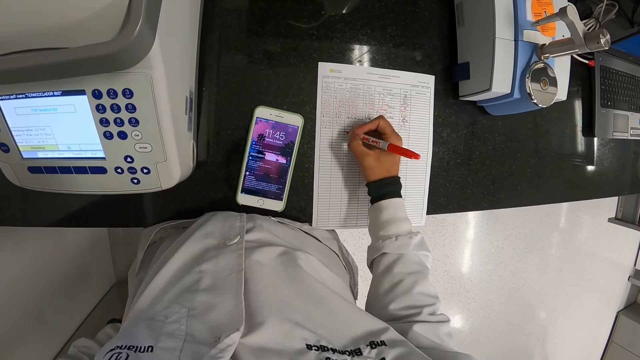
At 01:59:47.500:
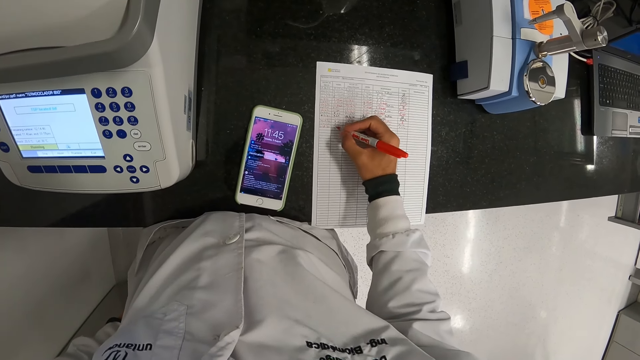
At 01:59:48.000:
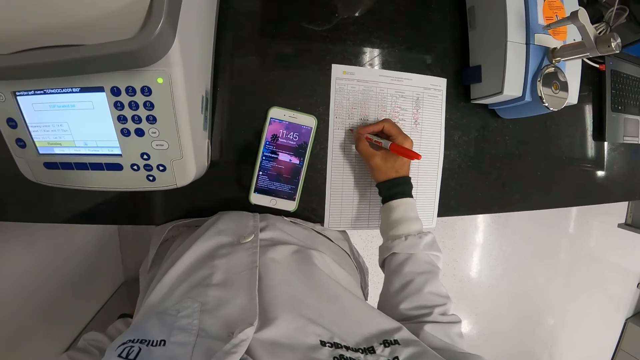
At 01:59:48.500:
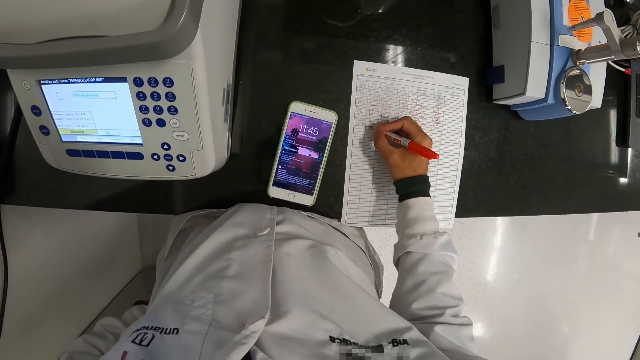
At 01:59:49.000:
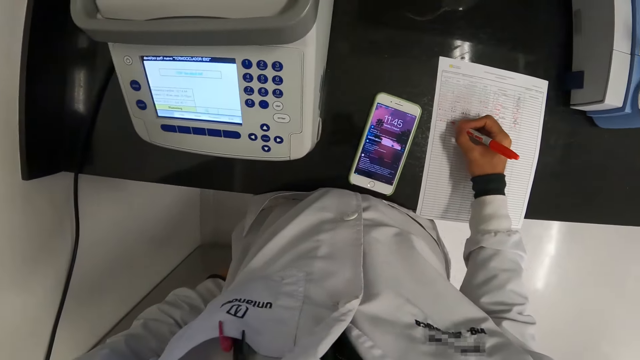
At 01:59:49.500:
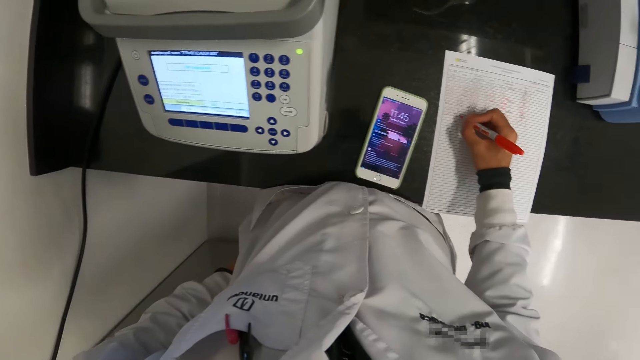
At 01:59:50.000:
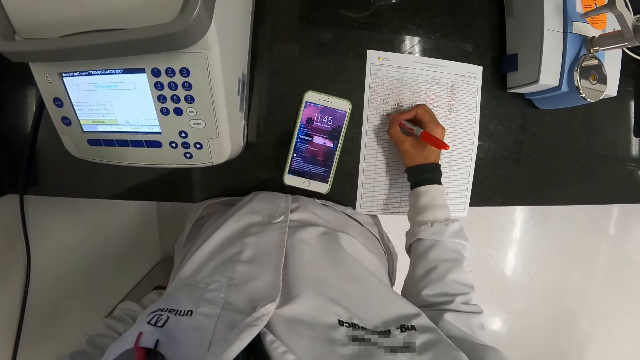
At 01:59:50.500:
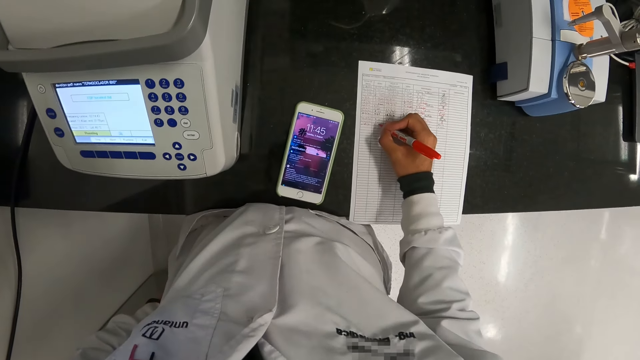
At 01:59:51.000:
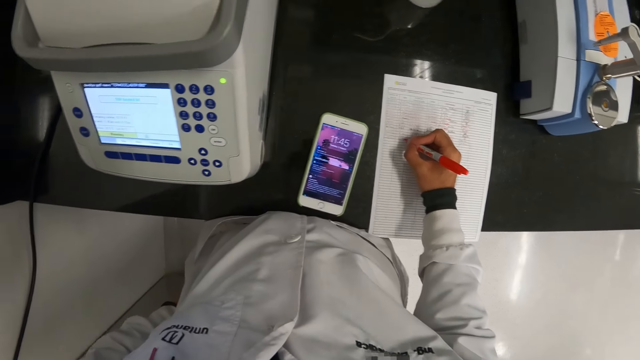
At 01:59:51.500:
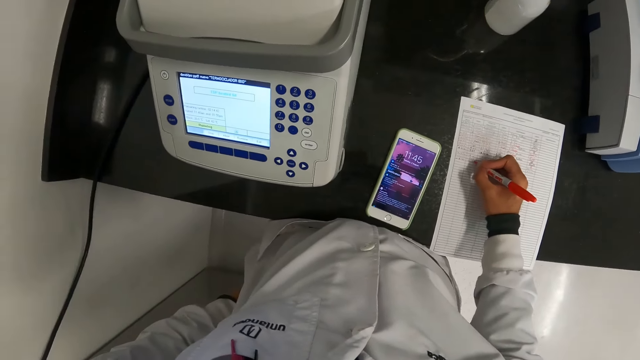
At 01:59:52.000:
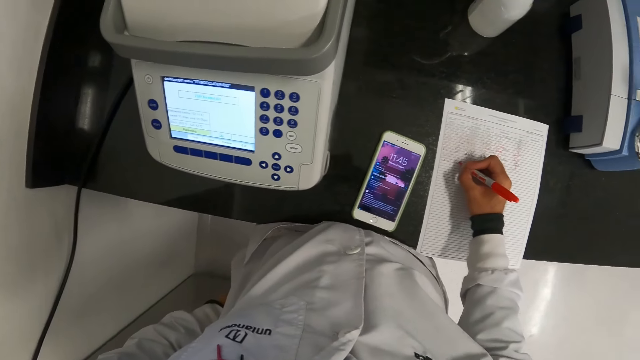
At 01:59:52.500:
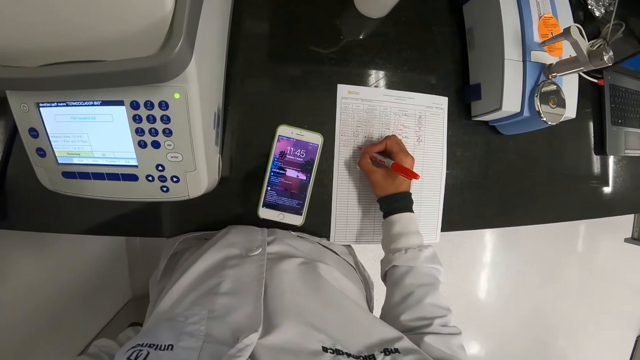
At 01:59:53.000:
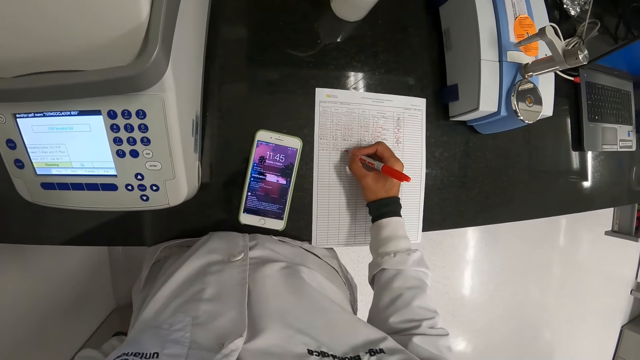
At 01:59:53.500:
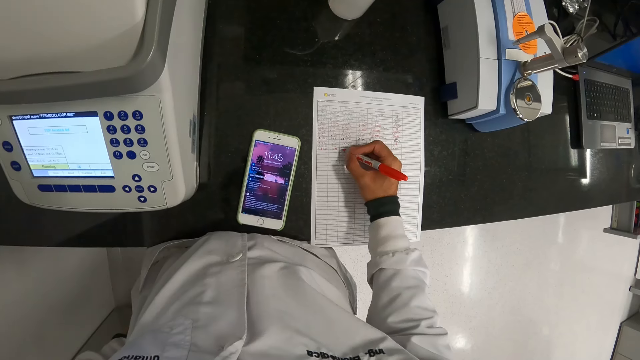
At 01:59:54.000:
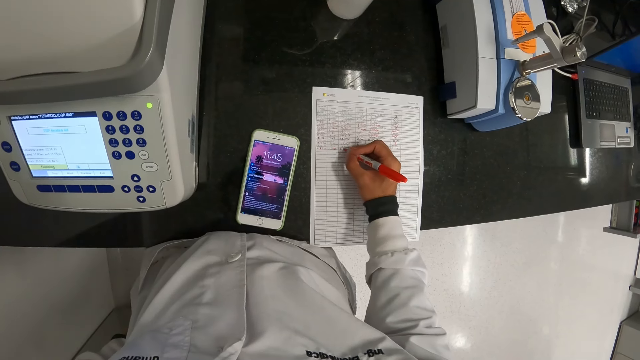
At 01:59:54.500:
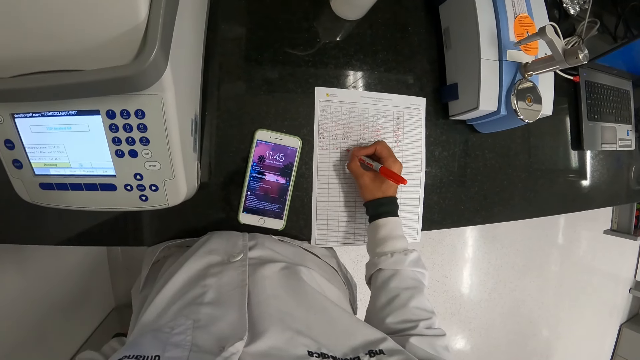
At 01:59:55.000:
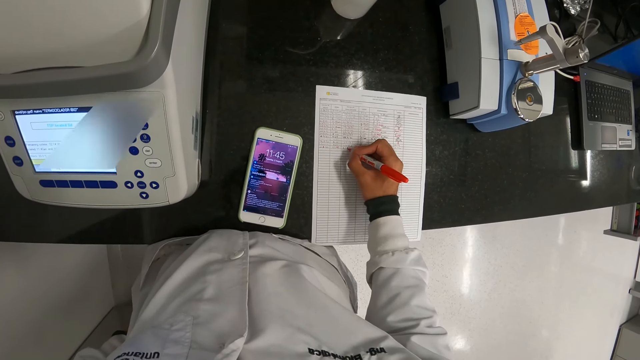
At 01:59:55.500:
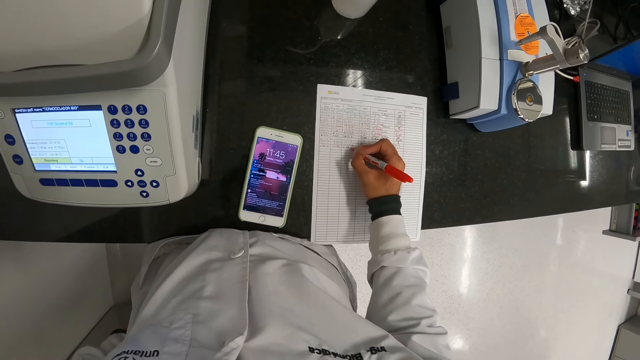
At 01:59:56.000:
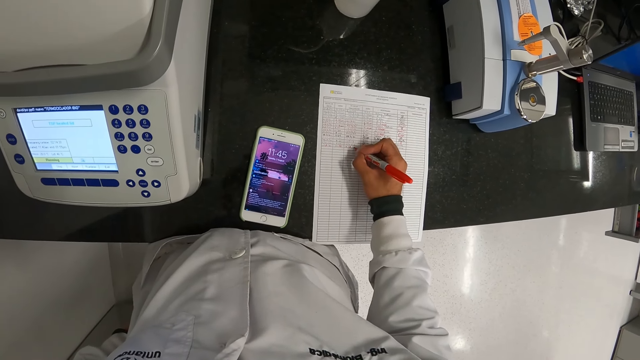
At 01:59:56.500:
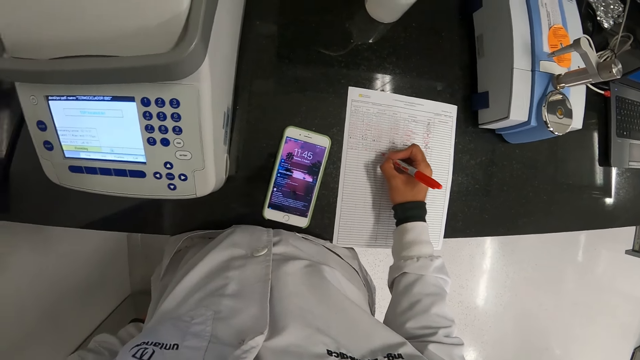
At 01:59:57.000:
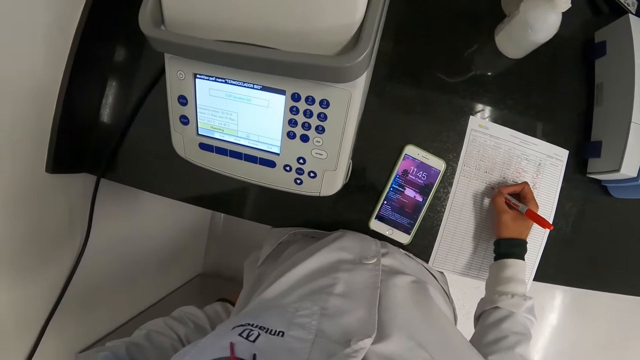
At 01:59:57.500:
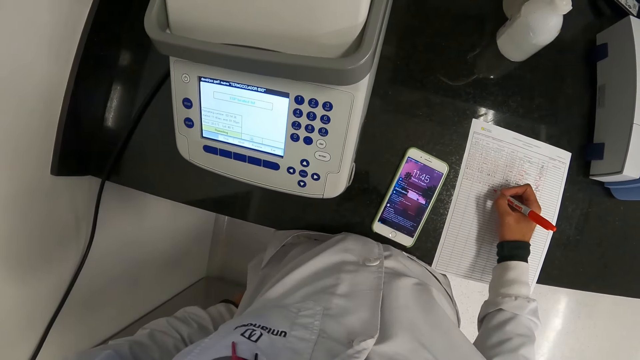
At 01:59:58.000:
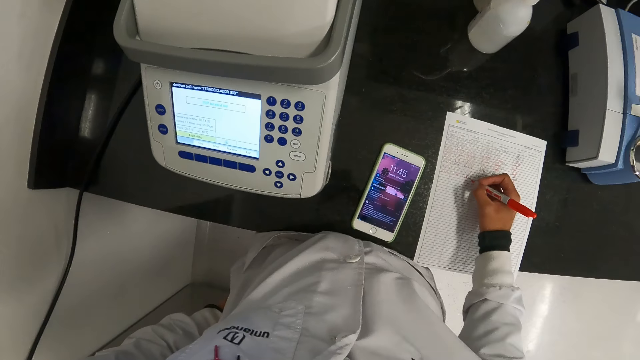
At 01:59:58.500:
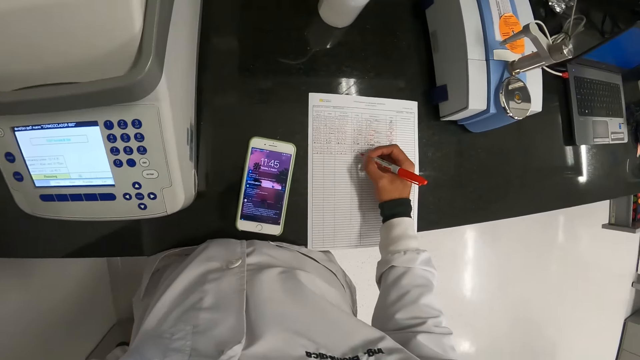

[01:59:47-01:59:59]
The camera wearer looks around.

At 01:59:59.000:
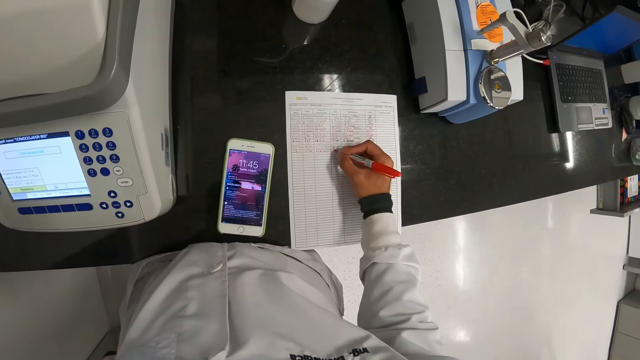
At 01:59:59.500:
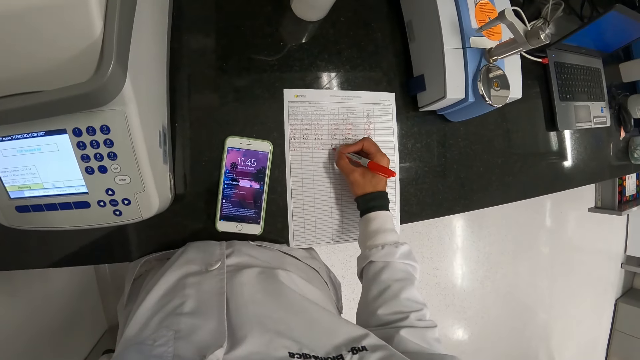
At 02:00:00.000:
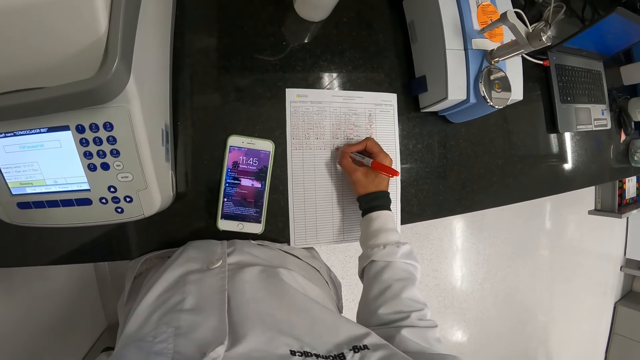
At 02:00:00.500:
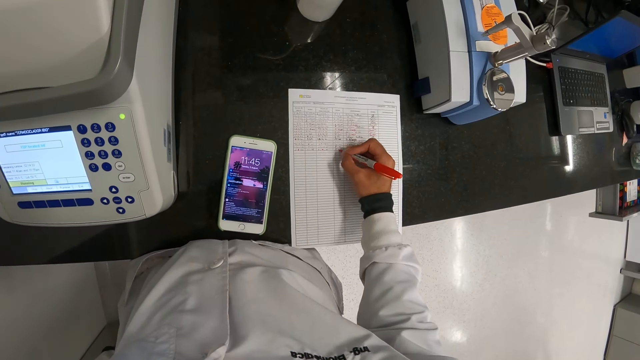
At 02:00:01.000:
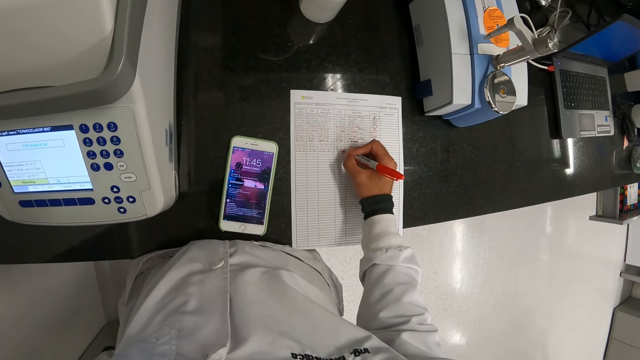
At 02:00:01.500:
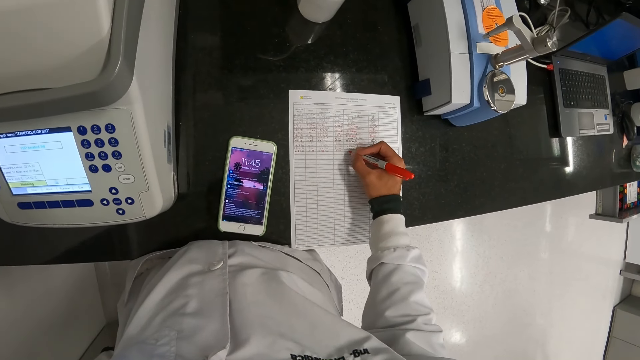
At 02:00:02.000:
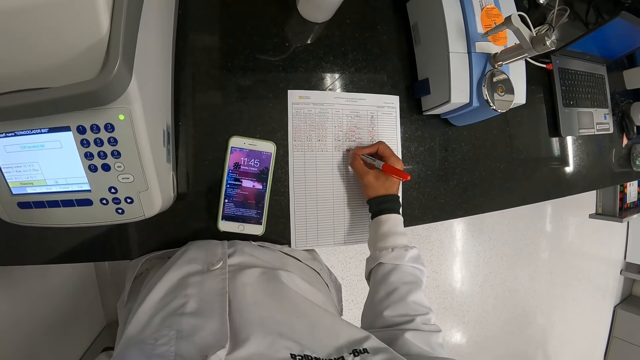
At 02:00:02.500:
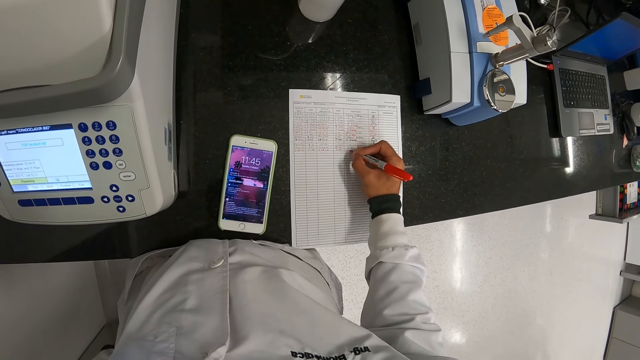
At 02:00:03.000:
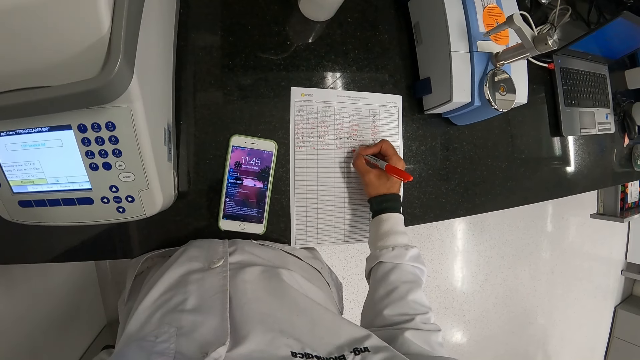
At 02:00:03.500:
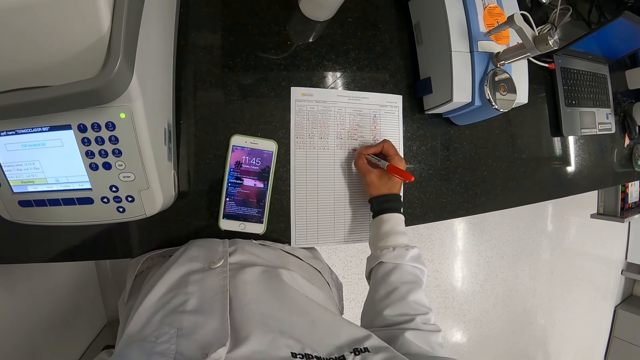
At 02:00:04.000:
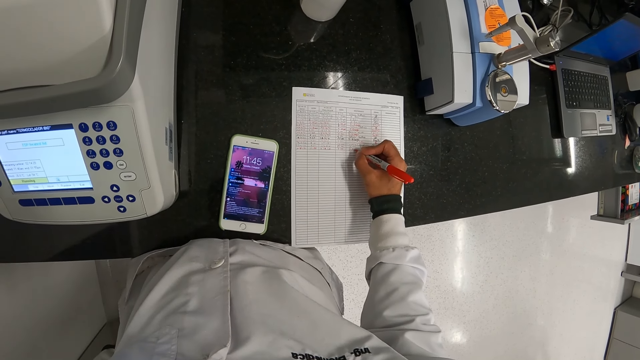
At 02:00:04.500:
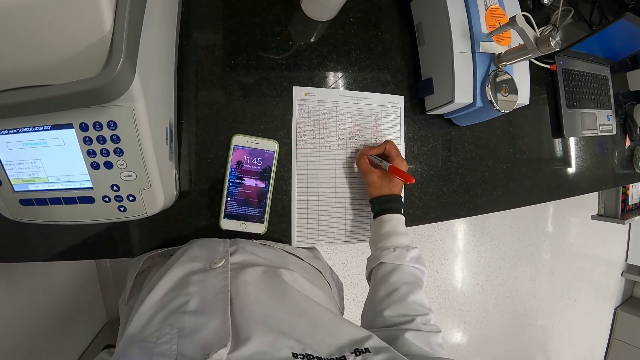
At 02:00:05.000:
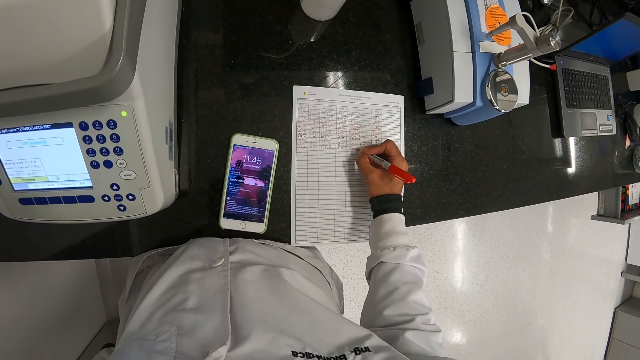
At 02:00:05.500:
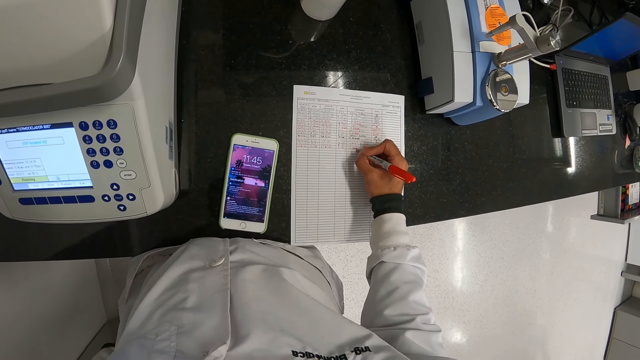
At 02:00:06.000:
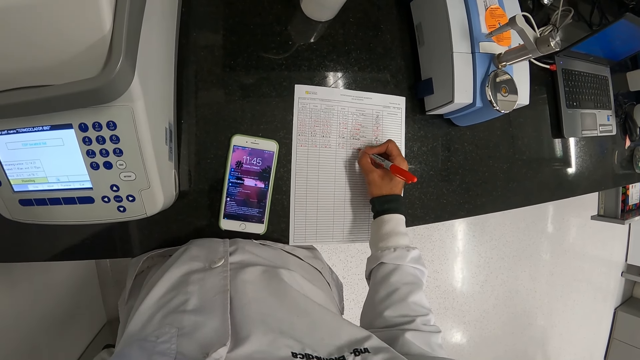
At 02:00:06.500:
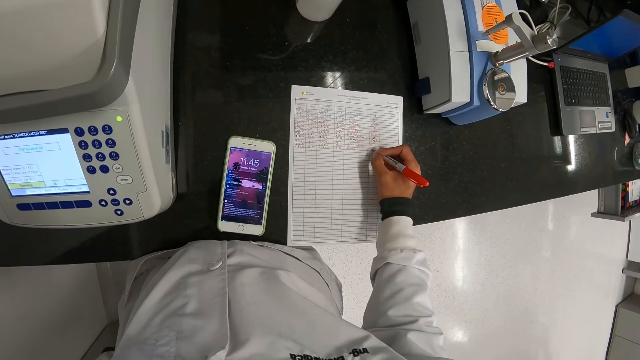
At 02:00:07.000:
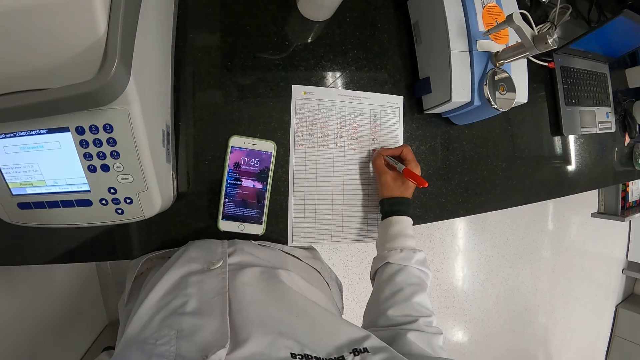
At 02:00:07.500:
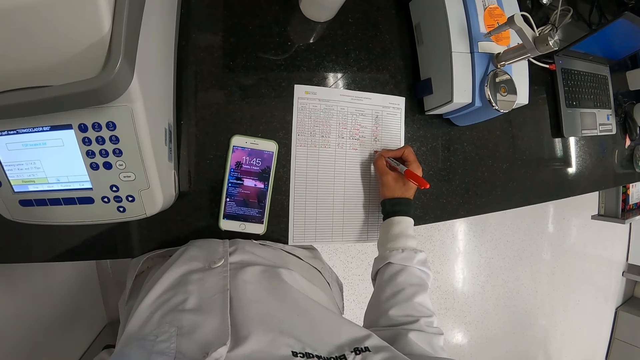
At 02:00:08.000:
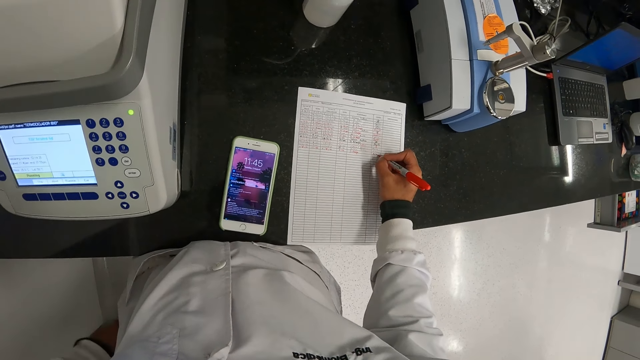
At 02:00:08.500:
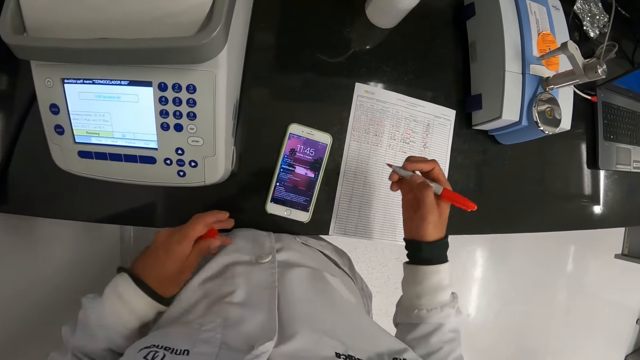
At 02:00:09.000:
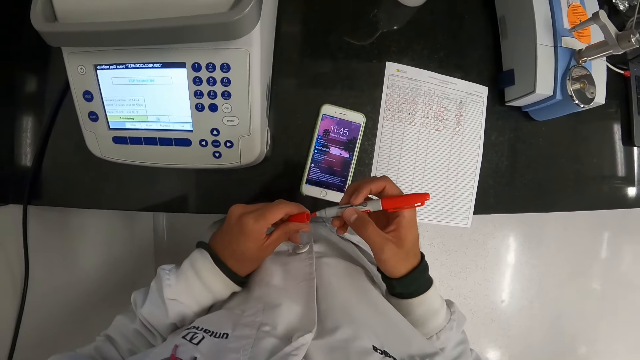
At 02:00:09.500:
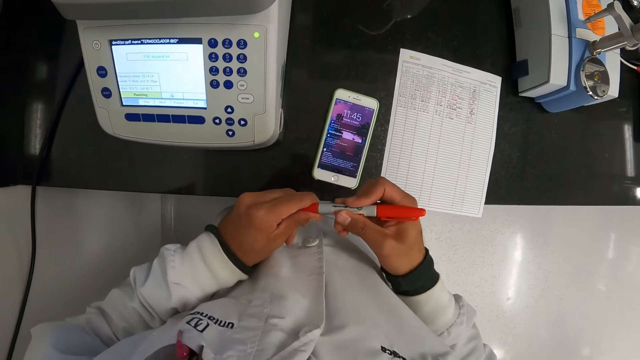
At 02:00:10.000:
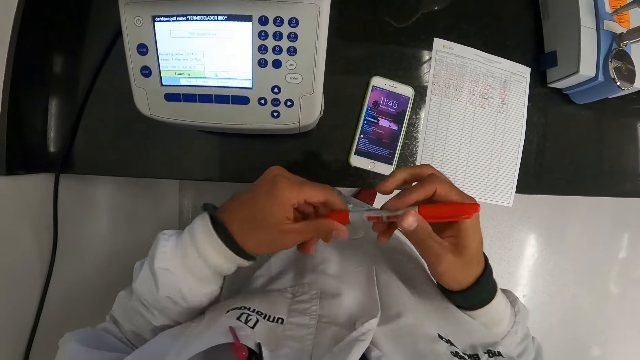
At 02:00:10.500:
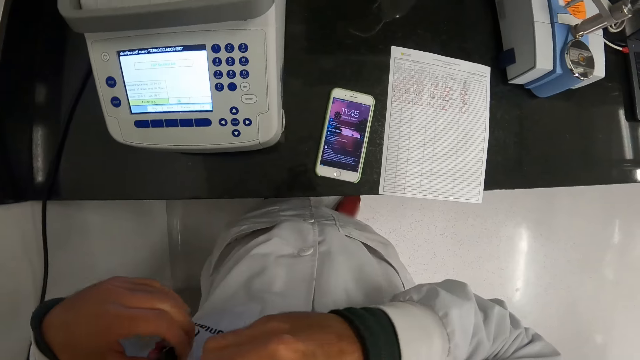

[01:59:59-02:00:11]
The camera wearer writes down the paper with a pen. He closes the pen in his right hand with the cover in his left hand. He holds his laboratory coat pocket with his left hand. He places the pen in his laboratory coat pocket with his right hand.
